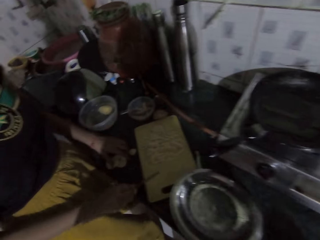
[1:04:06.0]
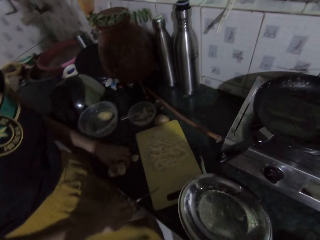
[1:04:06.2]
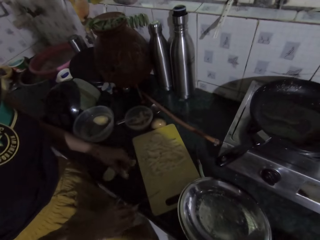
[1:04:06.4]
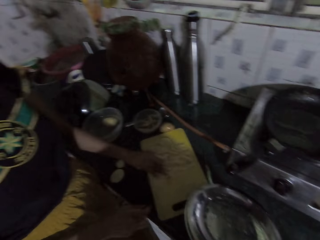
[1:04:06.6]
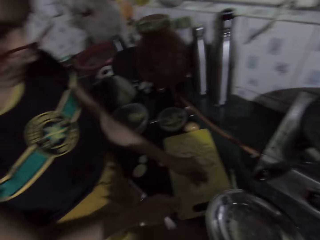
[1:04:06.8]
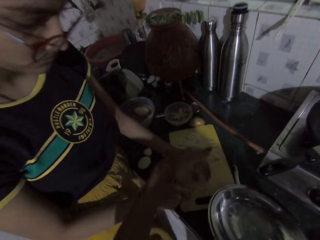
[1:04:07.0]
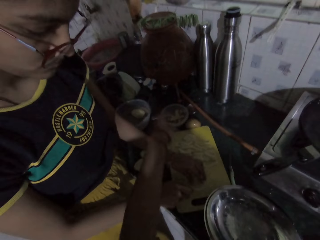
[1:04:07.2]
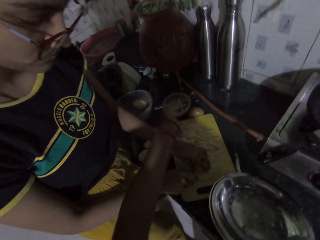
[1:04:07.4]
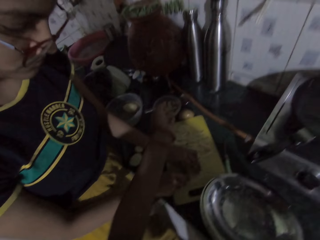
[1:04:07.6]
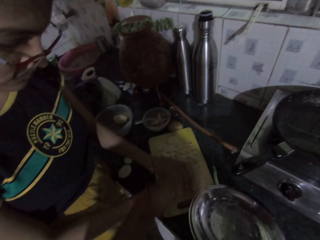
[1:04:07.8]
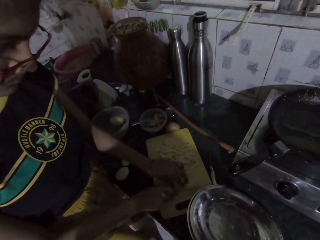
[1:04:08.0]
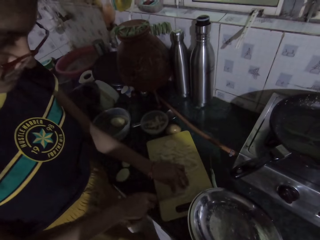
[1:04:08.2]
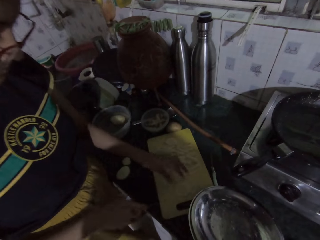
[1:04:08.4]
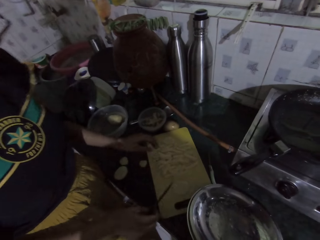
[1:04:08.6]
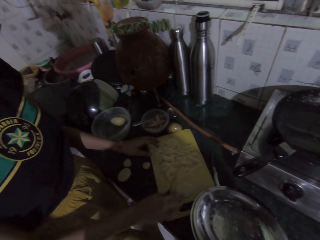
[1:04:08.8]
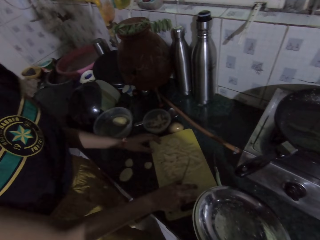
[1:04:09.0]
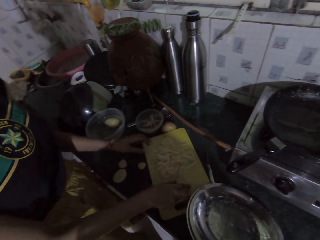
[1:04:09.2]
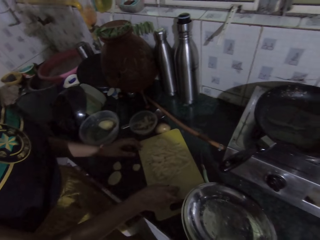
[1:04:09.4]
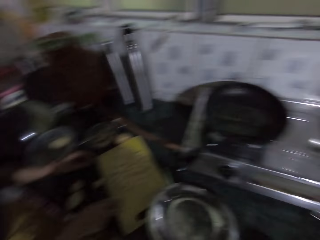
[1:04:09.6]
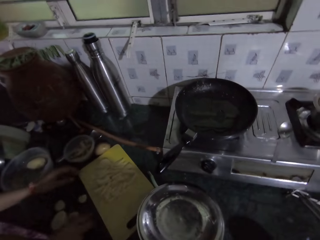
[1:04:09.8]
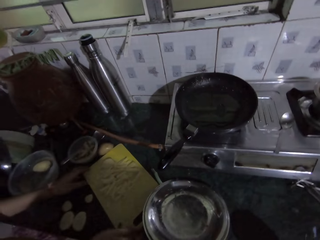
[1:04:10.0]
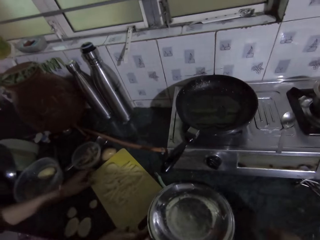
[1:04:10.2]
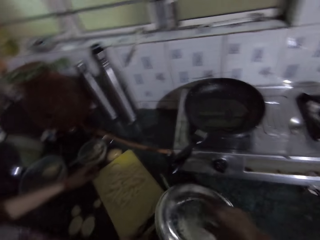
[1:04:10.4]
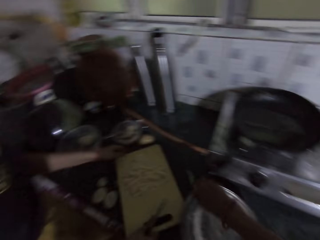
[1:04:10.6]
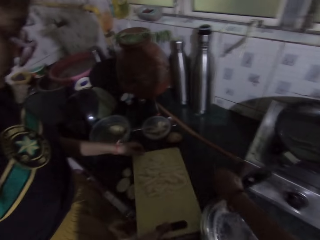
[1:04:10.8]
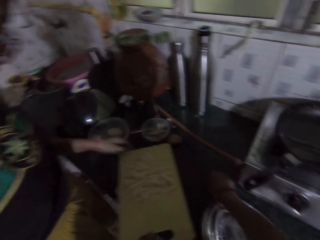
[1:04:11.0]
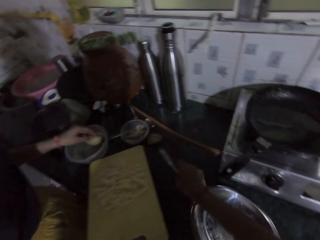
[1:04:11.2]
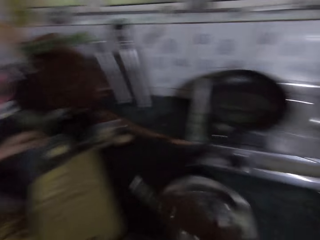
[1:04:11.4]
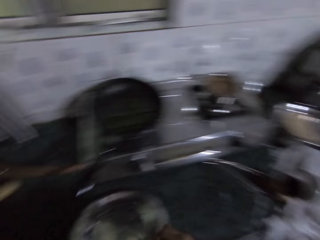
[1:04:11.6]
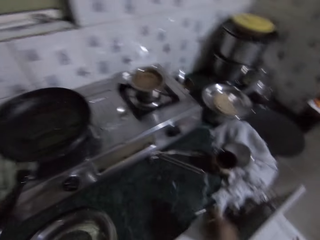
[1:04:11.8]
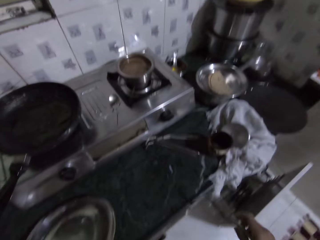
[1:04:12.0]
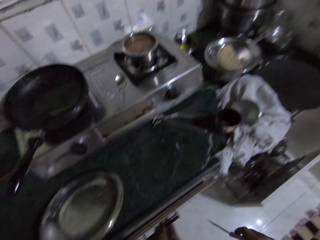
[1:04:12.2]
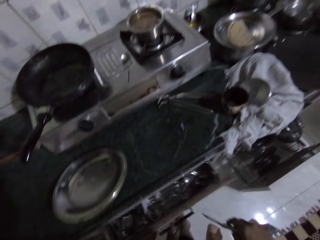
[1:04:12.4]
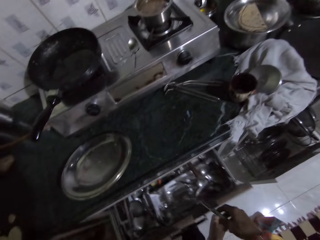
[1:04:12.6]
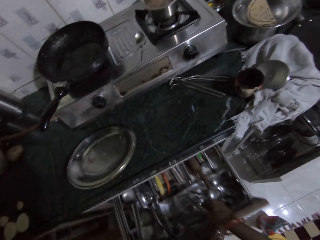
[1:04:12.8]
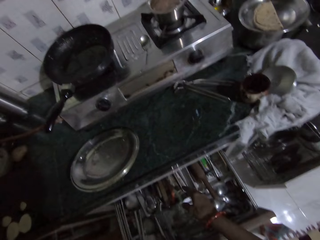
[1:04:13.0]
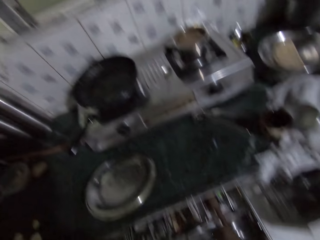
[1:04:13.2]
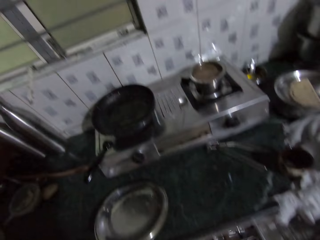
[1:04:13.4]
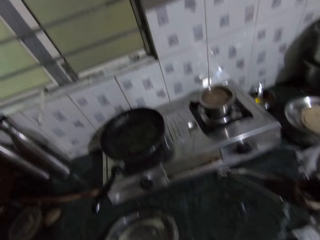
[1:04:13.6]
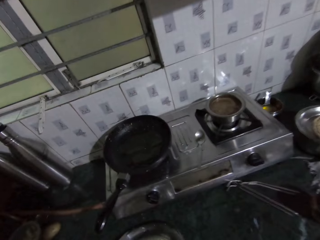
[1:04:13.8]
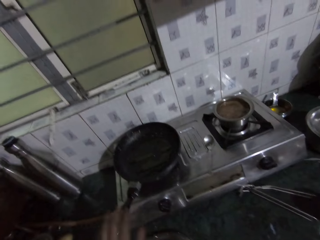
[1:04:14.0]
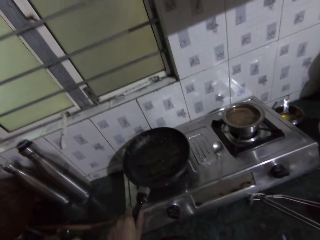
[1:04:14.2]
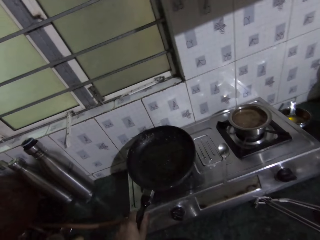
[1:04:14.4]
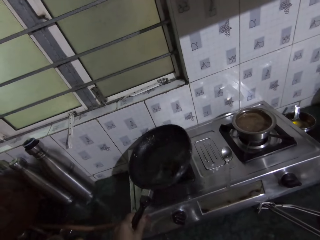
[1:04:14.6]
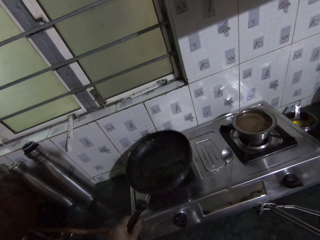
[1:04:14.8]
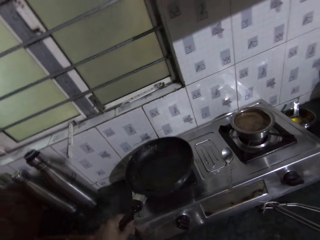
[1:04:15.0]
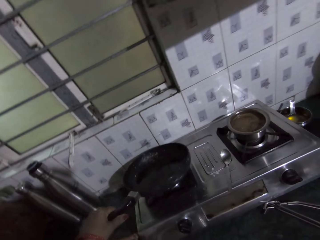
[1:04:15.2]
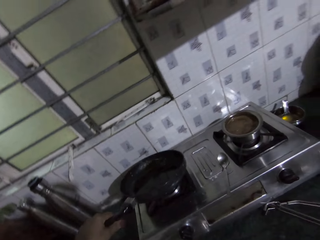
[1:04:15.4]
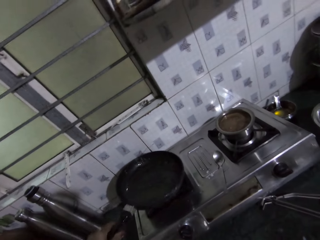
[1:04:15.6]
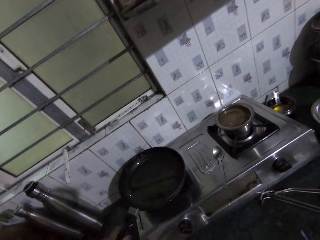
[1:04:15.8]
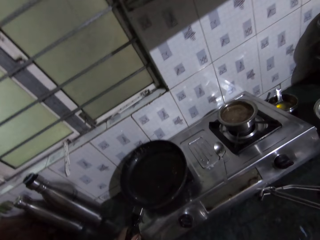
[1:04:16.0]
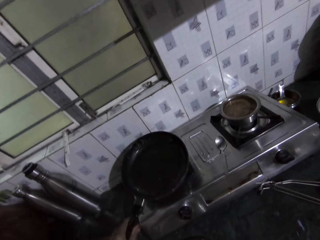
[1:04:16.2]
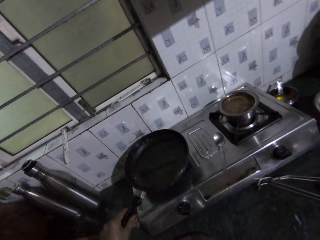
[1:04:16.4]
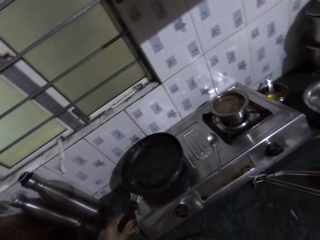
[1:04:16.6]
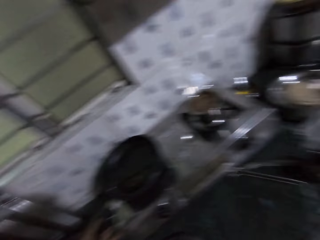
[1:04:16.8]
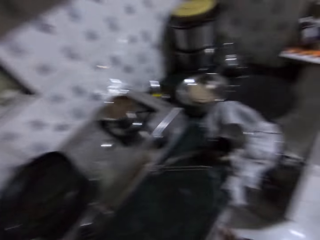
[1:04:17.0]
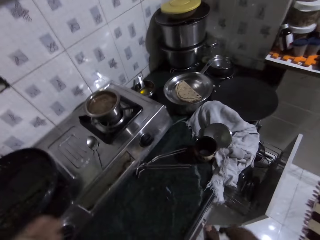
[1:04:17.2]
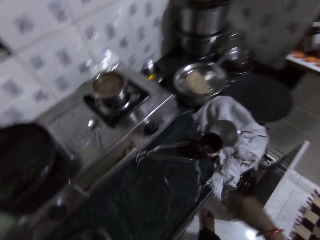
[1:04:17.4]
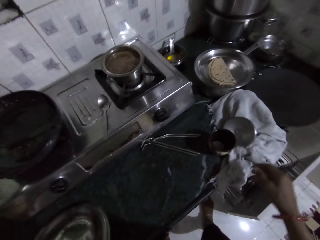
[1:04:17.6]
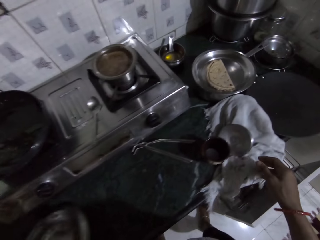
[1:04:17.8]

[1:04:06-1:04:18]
The camera wearer looks around. A woman picks a piece of potato from the kitchen countertop with her left hand. The woman places the piece of potato on the chopping board with her left hand. The woman slices the piece of potato on the chopping board with the knife in her right hand. The camera wearer talks to the woman. The woman picks the piece of potato from the chopping board with her right hand. The woman drops the piece of potato on the kitchen countertop with her right hand. The woman lifts the chopping board from the kitchen countertop with both hands. The camera wearer picks up a knife from the kitchen countertop with her right hand. She pulls the kitchen cabinet drawer with her left hand. She drops the knife in the kitchen cabinet drawer with her right hand. She shakes a fry pan on an electric cooker with her left hand. She lifts the pan.

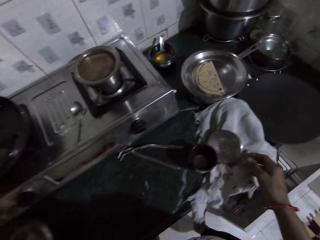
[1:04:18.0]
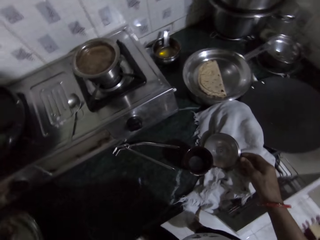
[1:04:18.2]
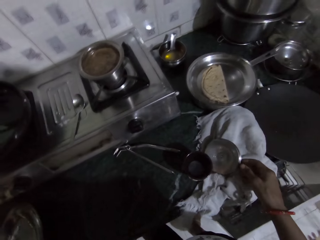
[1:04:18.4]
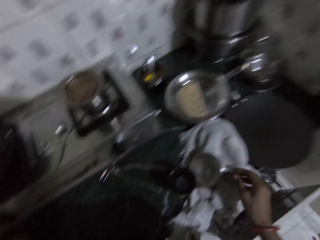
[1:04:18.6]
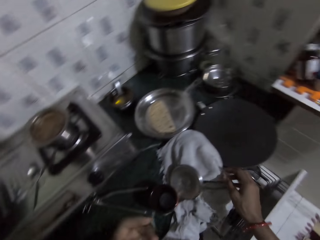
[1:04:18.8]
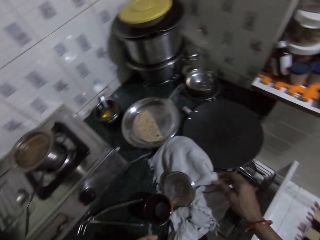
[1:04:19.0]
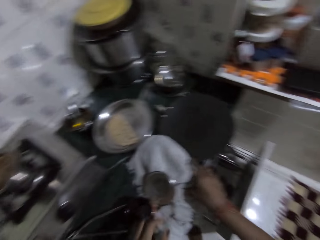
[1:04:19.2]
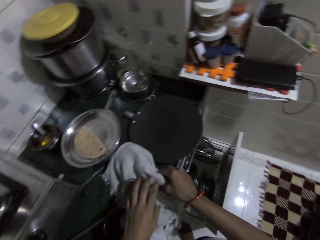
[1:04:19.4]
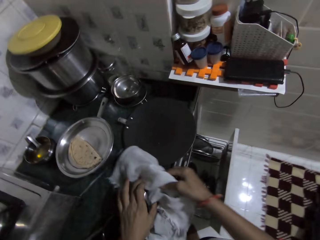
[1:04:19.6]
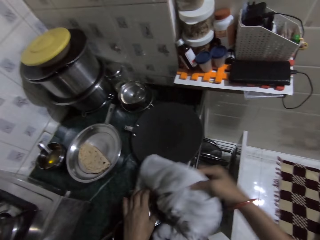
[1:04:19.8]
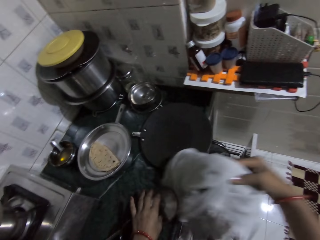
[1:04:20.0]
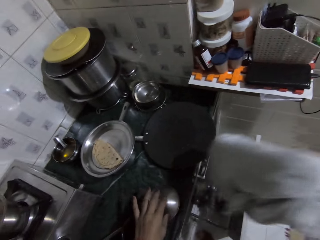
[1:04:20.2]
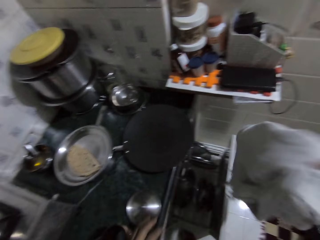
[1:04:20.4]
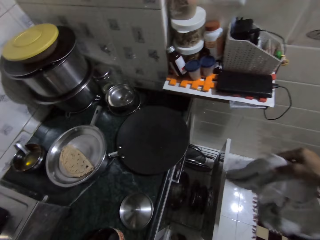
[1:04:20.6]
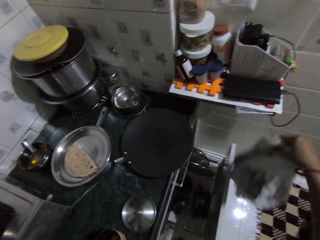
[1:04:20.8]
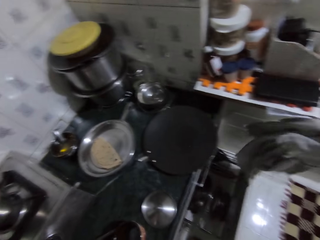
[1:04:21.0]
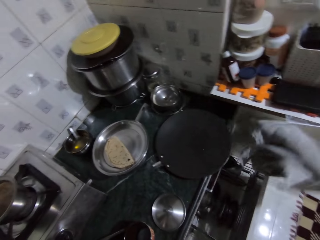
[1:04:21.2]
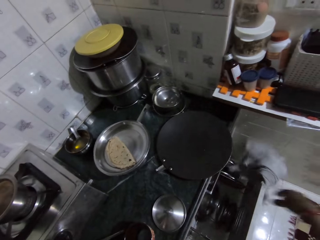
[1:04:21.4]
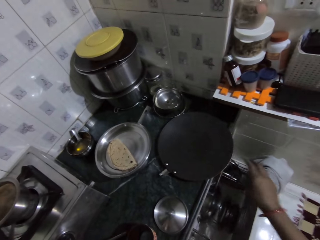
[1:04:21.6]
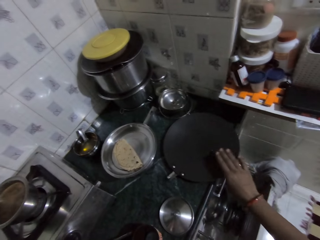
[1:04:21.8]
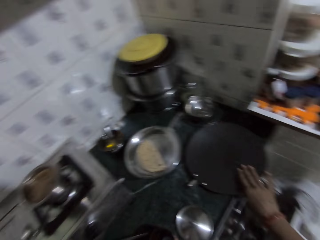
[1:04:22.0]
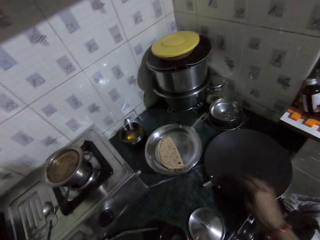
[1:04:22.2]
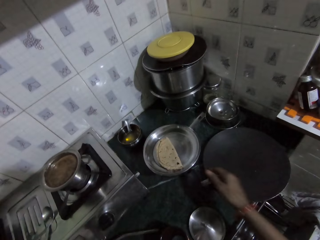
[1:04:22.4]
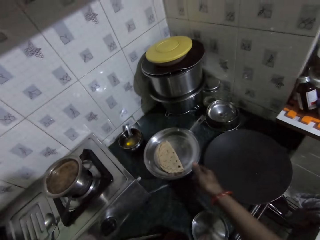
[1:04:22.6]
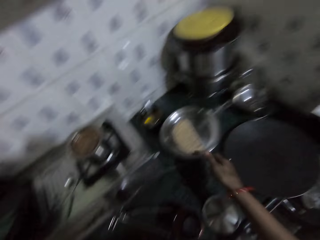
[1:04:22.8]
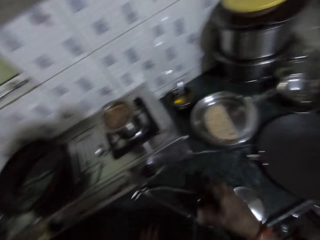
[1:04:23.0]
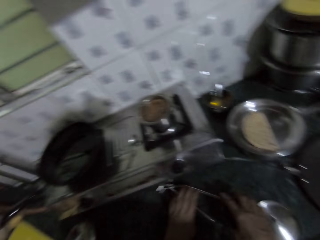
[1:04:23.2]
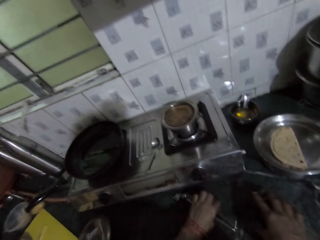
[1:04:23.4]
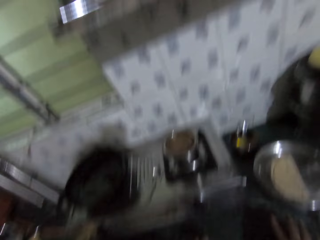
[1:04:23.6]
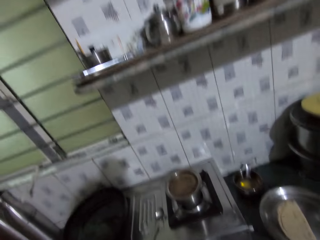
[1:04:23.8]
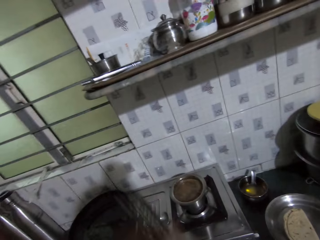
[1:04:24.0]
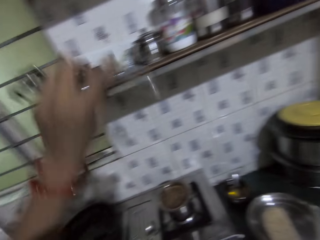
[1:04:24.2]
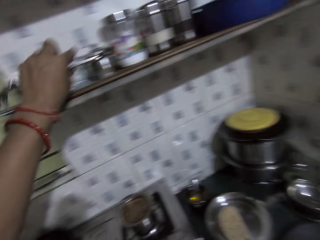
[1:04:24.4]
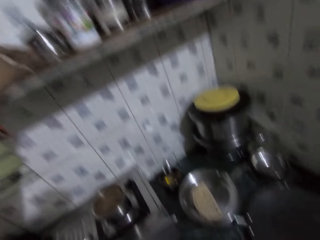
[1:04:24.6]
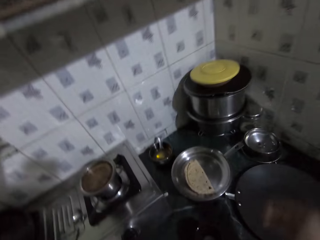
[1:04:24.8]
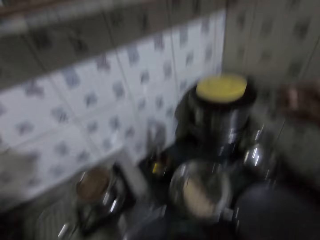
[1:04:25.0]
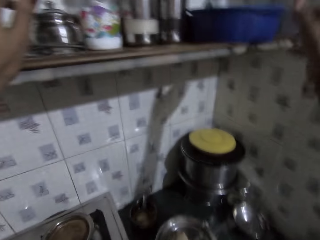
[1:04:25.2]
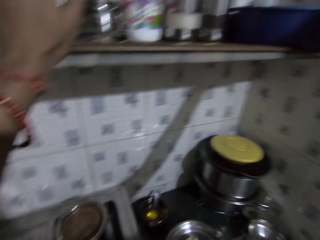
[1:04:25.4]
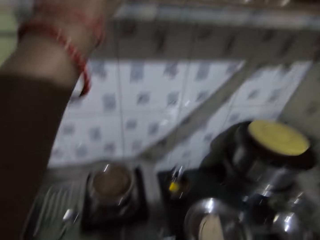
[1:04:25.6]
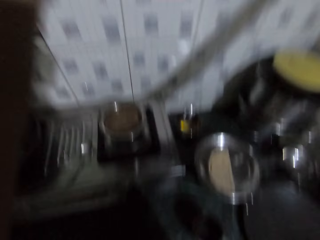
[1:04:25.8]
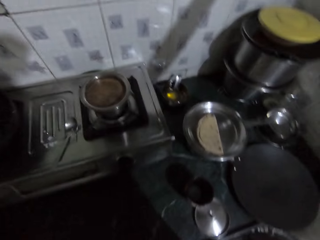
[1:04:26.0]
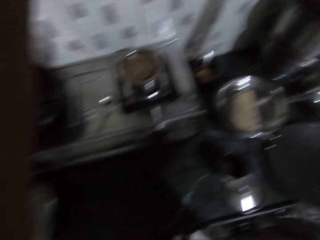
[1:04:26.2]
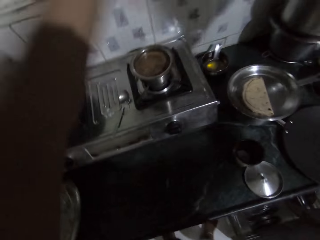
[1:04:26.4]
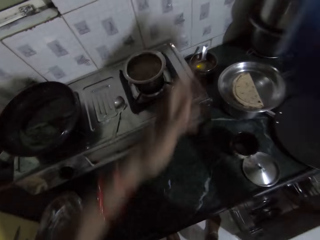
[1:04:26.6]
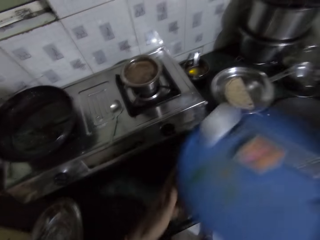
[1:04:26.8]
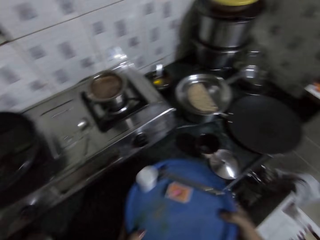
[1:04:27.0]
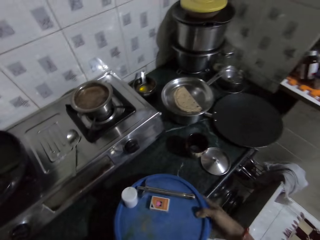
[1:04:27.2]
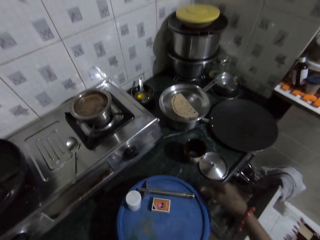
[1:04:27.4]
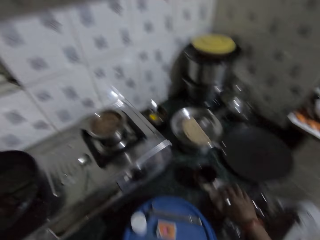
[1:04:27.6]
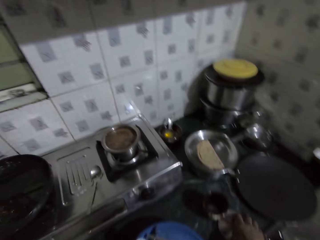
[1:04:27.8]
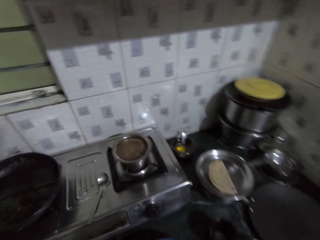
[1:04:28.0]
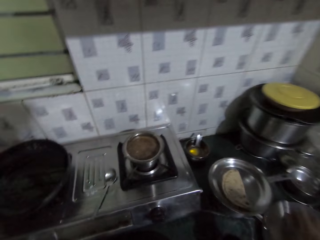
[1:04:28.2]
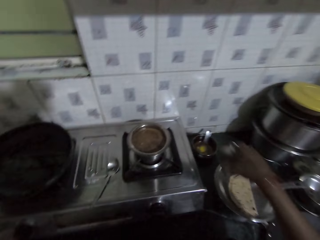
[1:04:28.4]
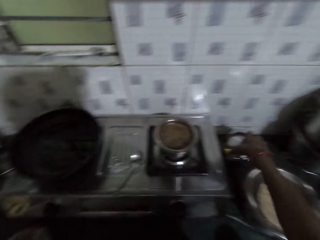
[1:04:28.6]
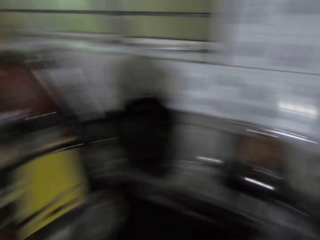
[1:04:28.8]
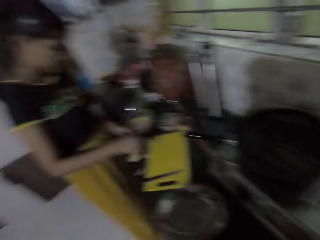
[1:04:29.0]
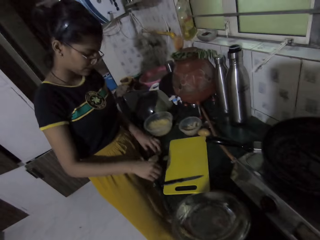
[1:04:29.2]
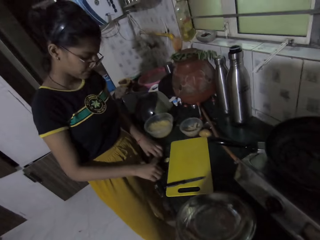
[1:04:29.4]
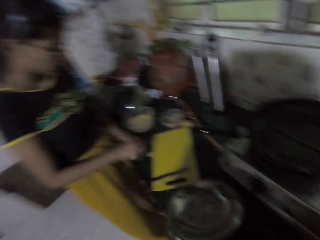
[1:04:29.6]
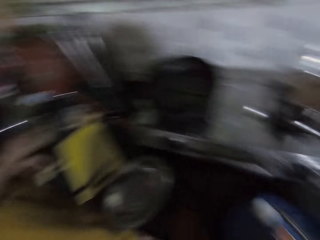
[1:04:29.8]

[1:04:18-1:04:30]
The camera wearer interacts with a man. She picks up the piece of cloth from the kitchen countertop with her right hand. She looks around. She removes a plate cover from the piece of cloth with her left hand. She drops the piece of cloth on the edge of the kitchen cabinet drawer with her right hand. She touches a board on the kitchen countertop with her right hand. She moves a fry pan on the kitchen countertop with her right hand. She picks up a kitchen tong from the kitchen countertop with her left hand. She drops the kitchen tong on a kitchen wall shelf with her left hand. She carries a plastic bowl from the kitchen wall shelf with her right hand. She interacts with a woman. She holds the plastic bowl with both hands. She drops the plastic bowl on the kitchen countertop with both hands. She picks up the plate cover from the kitchen countertop with her right hand. She covers a plate on the kitchen countertop with the plate cover in her right hand. She looks at the woman.
